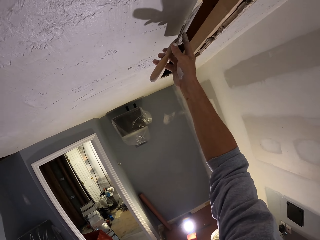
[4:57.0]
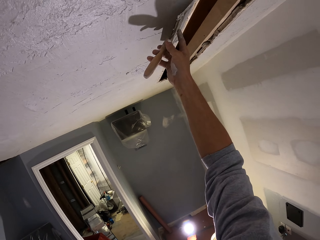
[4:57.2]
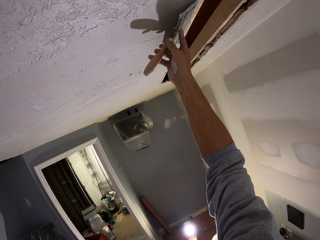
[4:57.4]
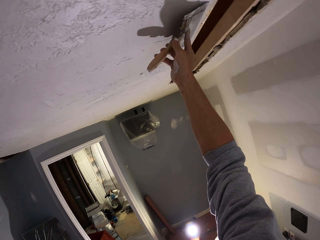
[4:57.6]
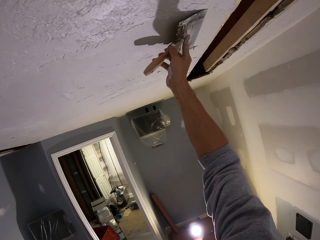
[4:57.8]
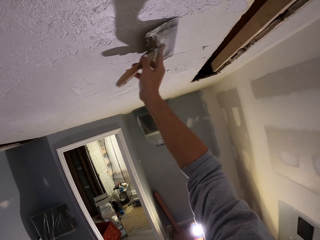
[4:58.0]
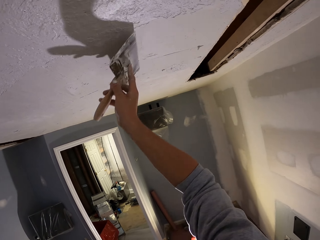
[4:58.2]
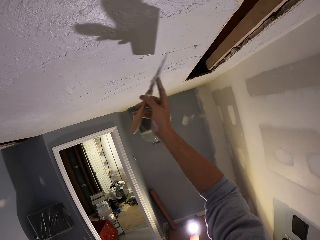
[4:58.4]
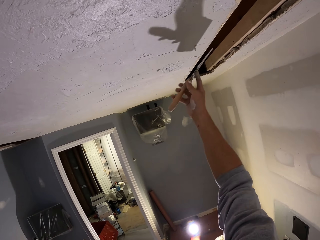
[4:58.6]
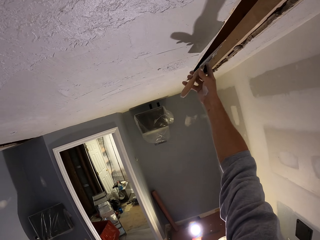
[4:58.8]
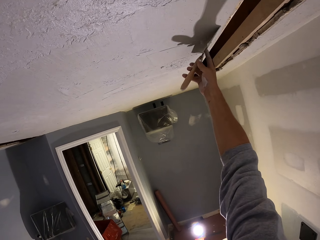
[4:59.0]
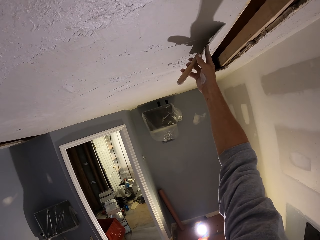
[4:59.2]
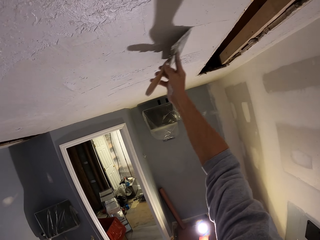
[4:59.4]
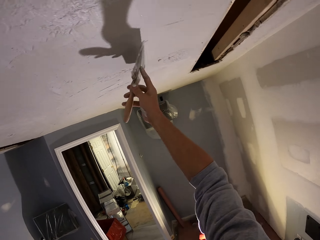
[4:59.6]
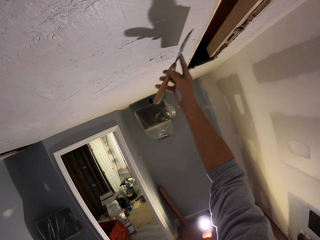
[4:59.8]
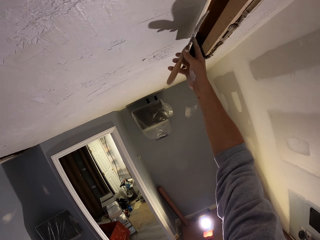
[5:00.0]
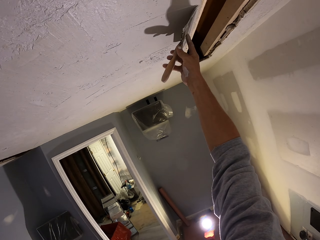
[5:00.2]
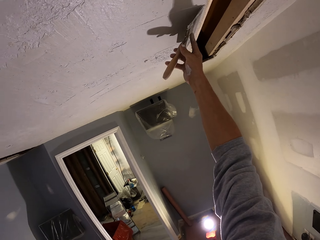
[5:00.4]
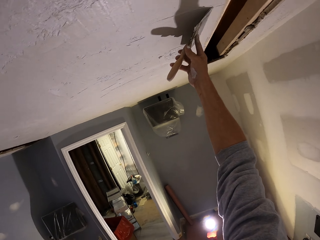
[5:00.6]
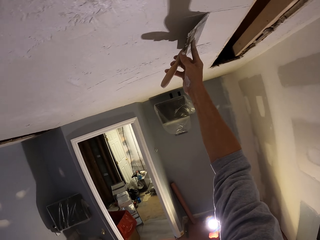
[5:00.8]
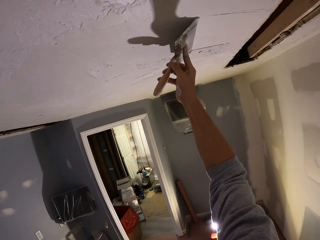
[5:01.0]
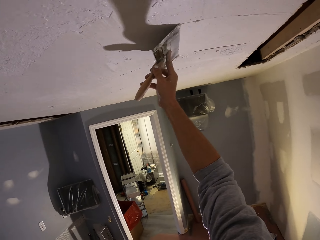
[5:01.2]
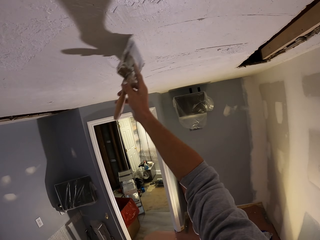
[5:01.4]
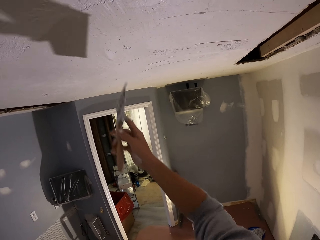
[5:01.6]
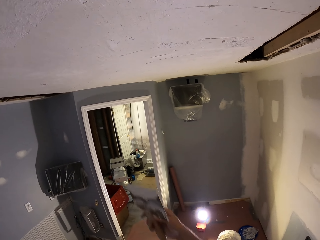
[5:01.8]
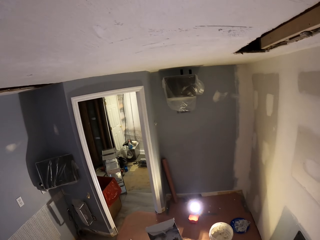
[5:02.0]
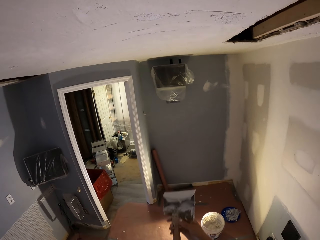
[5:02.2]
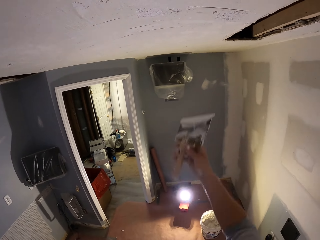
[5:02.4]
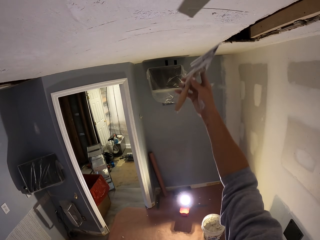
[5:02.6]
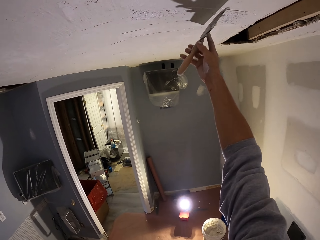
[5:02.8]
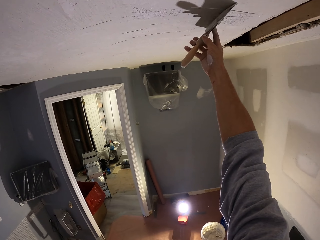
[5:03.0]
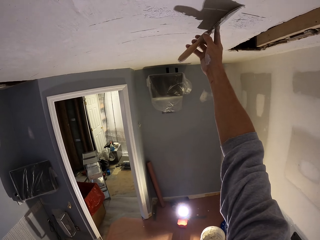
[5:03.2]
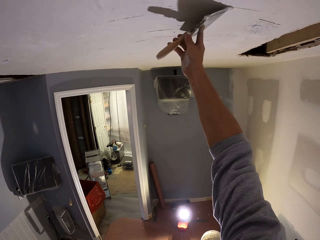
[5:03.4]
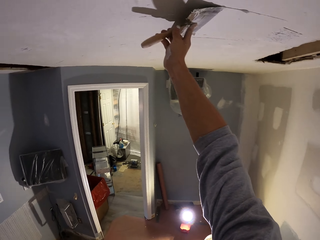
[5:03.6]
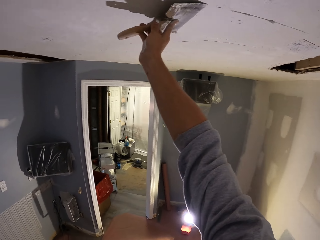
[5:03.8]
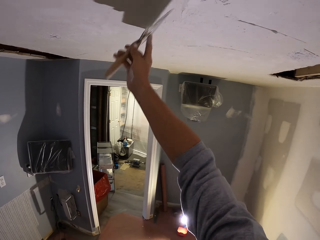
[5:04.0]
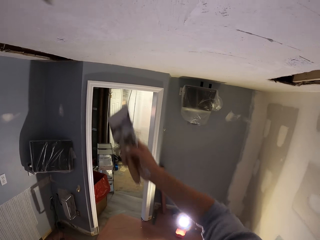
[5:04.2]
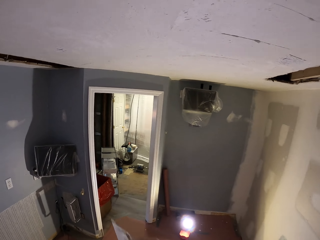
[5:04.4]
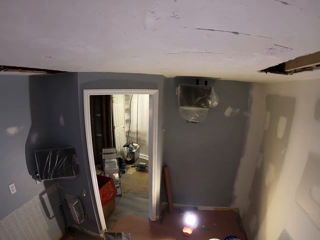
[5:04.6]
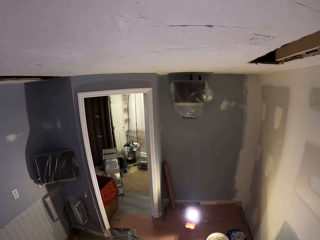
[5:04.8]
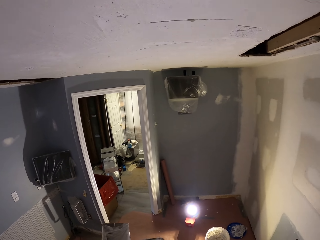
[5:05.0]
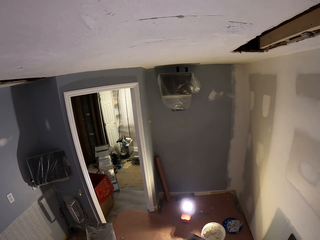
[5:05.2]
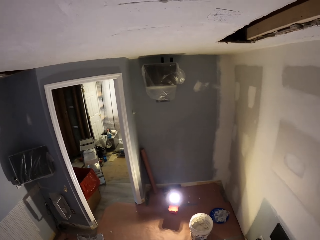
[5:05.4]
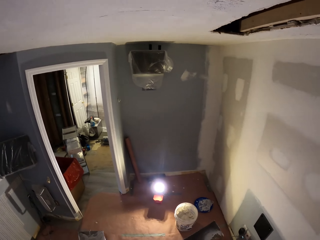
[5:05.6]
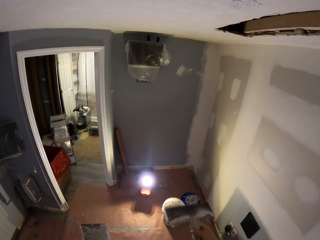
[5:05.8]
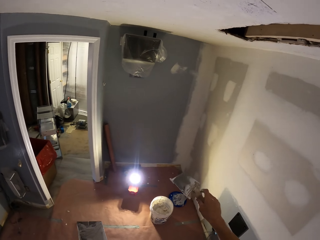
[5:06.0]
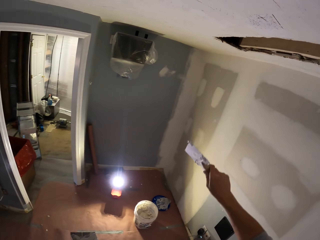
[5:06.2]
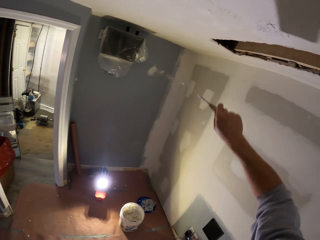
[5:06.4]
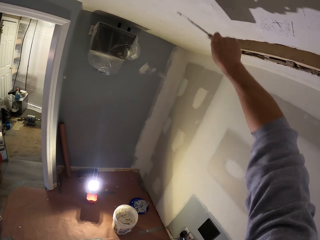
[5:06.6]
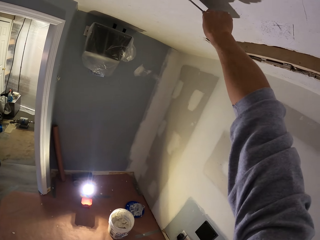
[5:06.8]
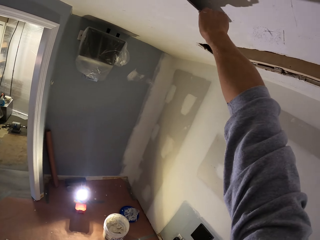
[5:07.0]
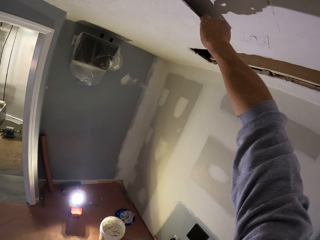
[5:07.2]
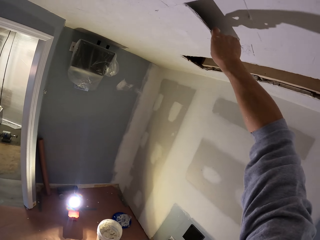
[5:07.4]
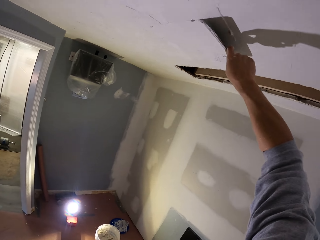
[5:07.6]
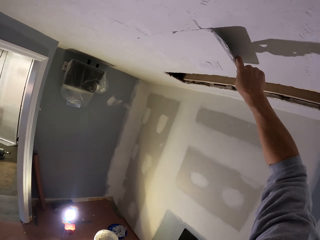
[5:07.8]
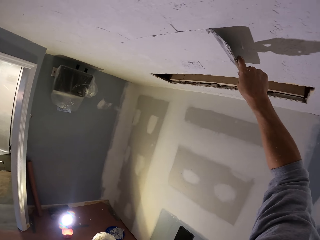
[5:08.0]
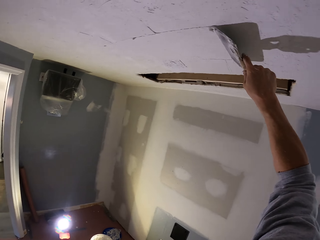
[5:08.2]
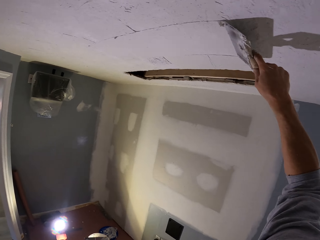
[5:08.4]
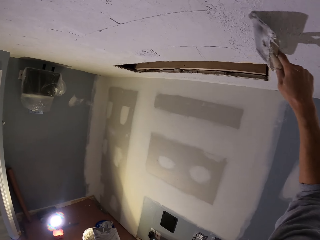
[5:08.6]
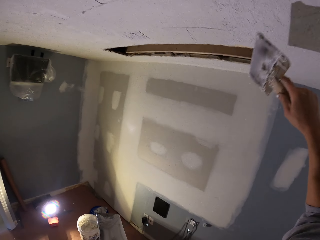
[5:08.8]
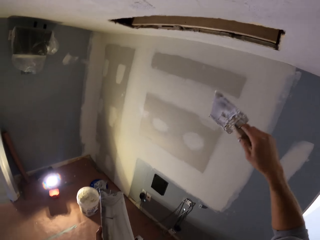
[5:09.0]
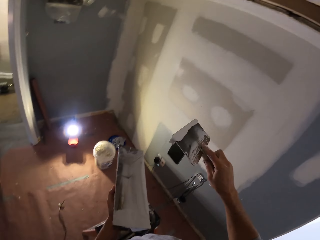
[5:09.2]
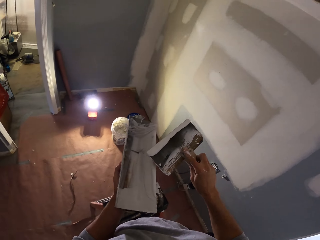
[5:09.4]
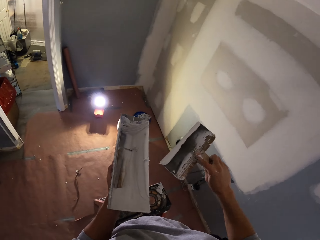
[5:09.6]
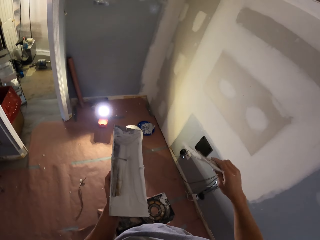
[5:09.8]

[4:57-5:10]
The camera wearer plasters the ceiling horizontally. They do this repeatedly. They stop to plaster the ceiling. They plaster the ceiling horizontally. They pick the paint from the paint can. They rotate the plastering tool. They apply the paint on the wall. They plaster the ceiling in reverse horizontal motion. They remove part of the plastering wall paint from the tool.

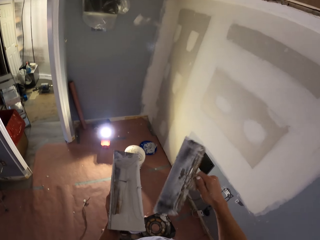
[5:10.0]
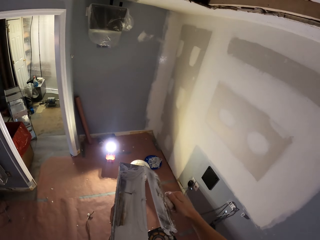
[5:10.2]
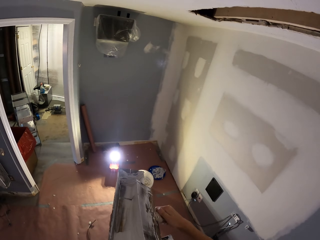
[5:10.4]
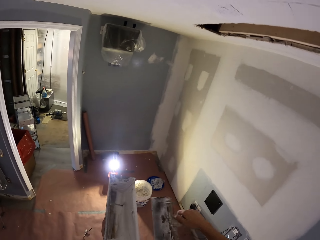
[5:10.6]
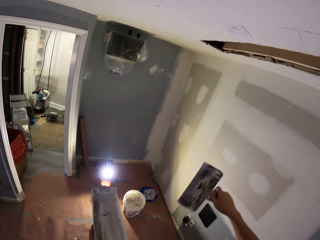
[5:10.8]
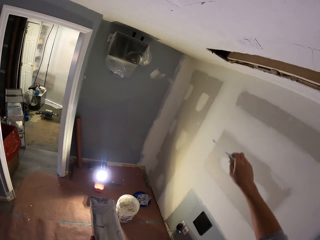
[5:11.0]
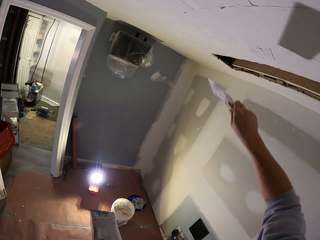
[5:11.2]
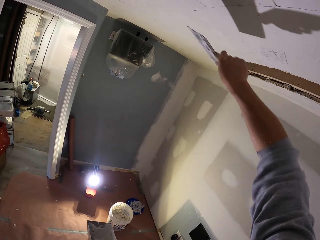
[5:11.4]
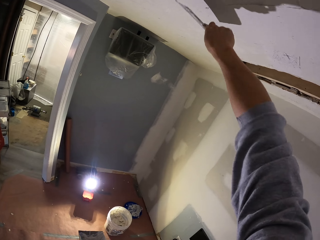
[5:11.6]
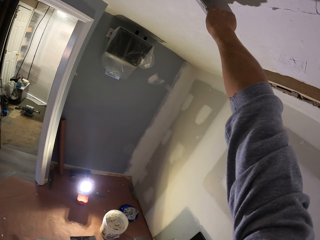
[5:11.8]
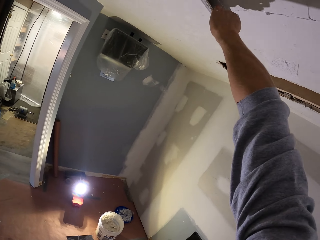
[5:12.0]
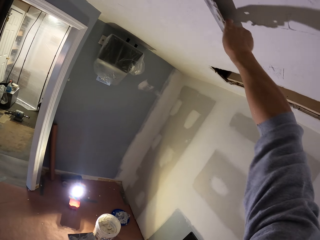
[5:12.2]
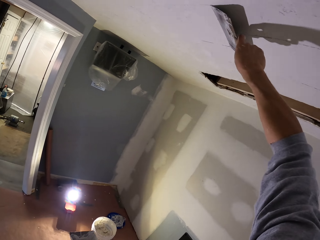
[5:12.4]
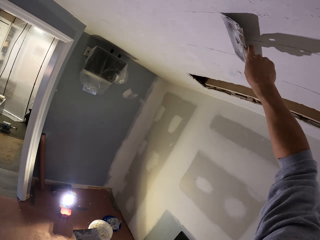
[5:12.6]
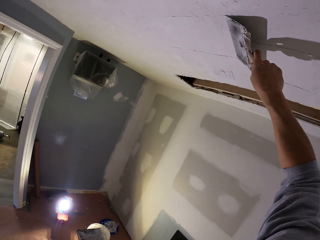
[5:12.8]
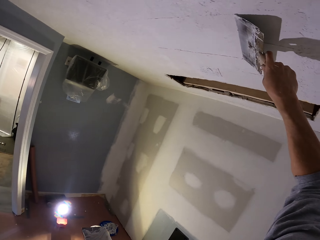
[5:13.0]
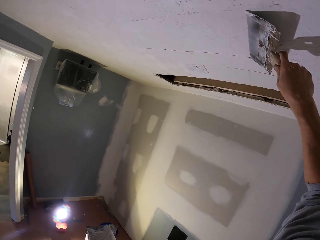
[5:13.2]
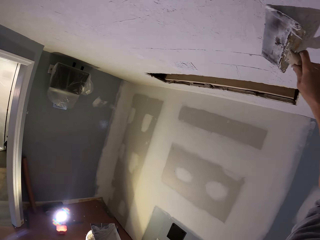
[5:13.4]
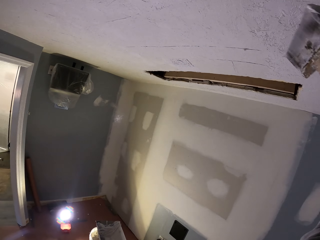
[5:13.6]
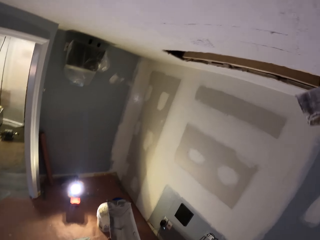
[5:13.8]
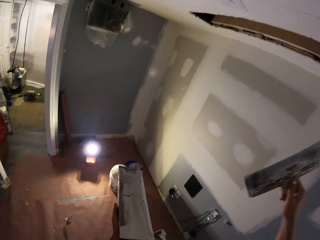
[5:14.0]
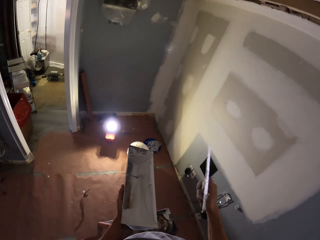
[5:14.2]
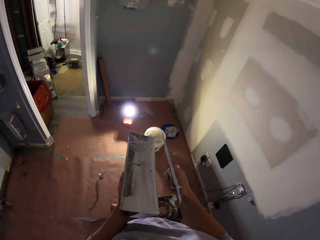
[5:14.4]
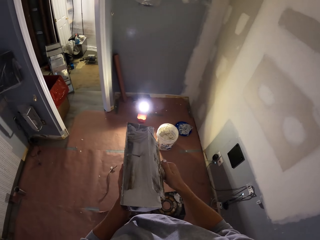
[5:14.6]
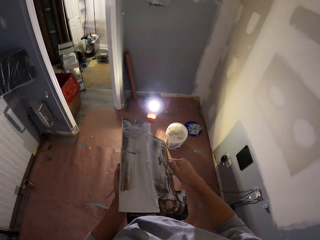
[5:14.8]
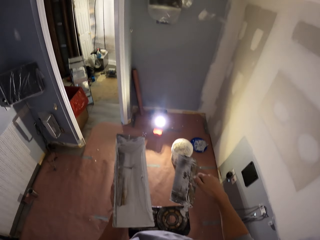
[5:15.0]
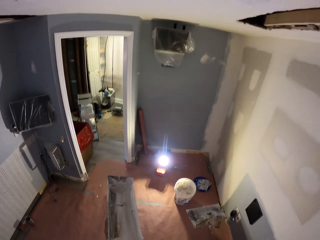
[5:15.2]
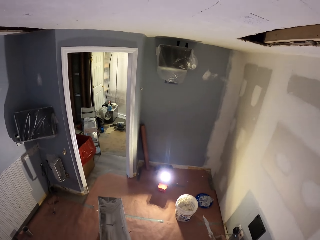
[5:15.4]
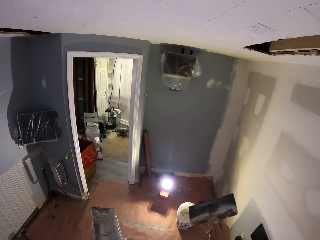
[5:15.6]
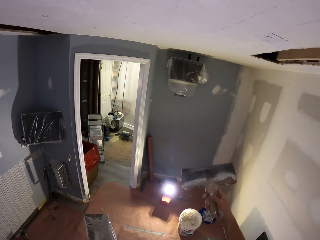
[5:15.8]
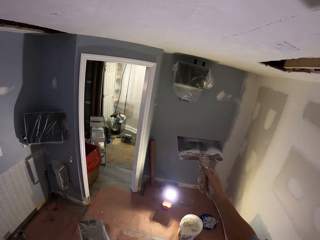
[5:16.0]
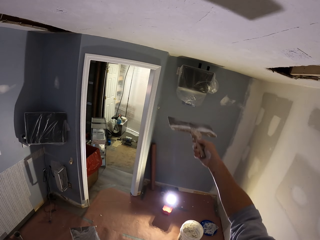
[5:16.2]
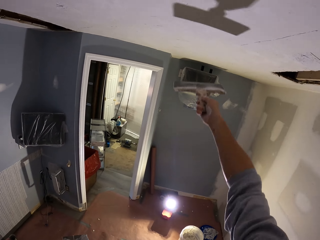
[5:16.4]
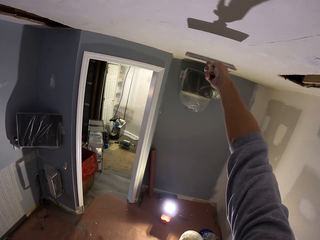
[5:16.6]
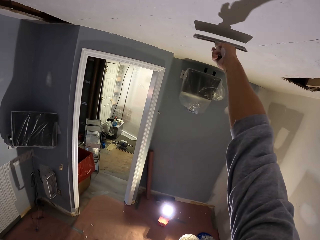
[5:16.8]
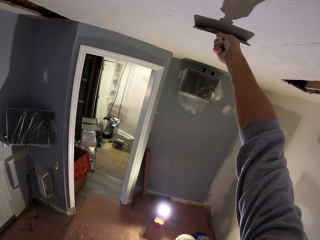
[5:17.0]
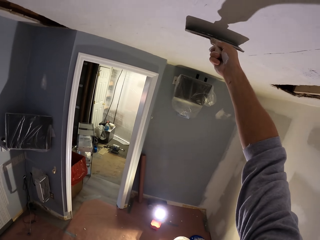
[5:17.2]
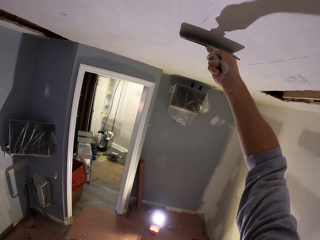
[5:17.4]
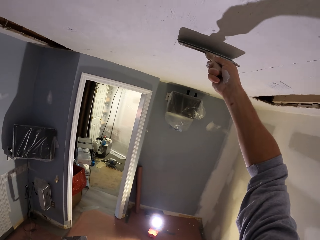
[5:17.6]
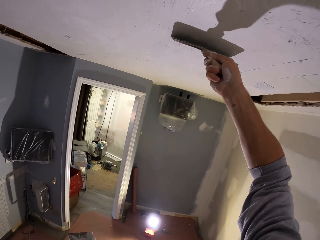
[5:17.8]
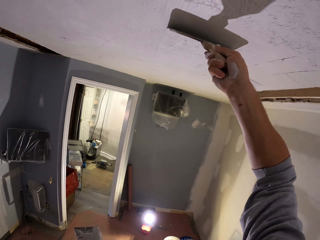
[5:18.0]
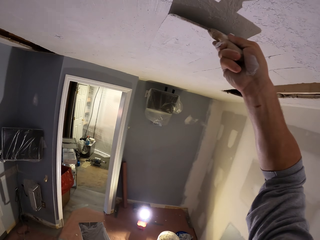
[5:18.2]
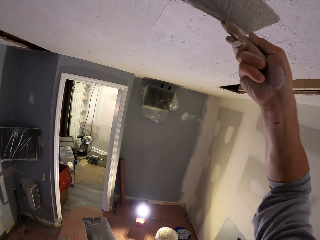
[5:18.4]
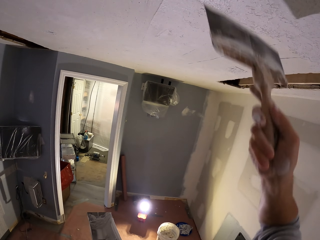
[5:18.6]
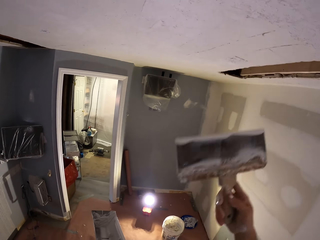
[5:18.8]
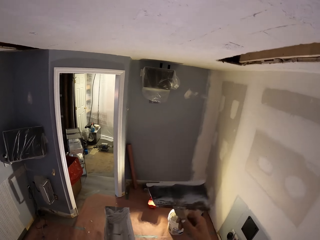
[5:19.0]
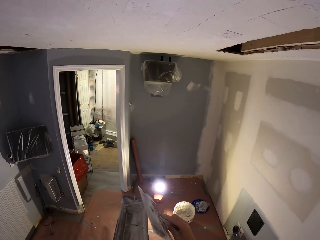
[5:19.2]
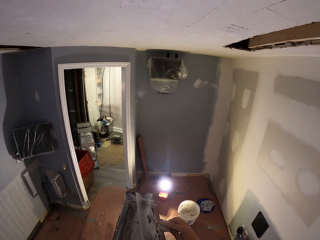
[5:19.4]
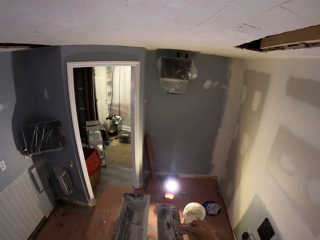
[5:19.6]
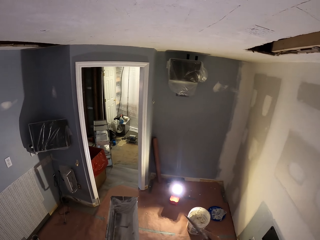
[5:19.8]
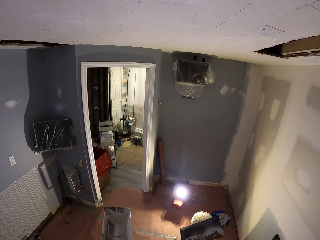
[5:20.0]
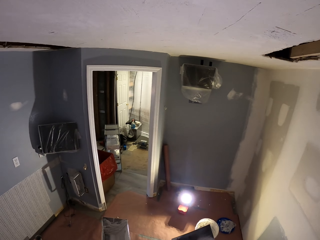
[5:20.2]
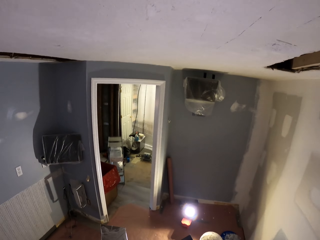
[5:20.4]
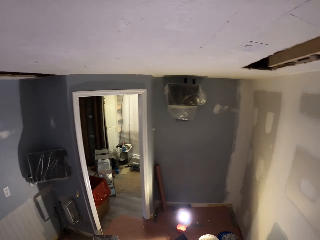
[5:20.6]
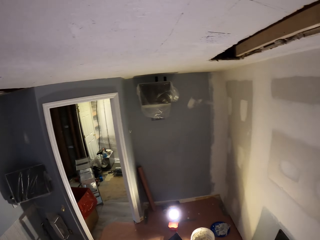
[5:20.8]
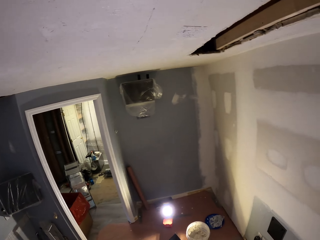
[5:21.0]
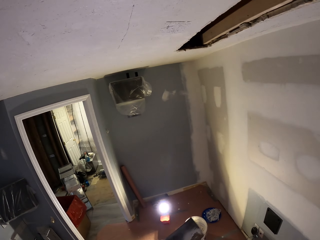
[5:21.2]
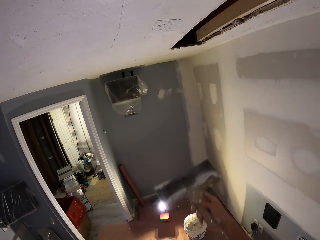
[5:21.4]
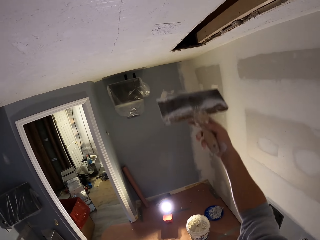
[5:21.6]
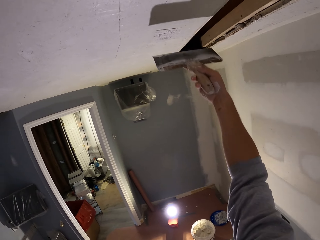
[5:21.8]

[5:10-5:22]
The camera wearer picks the paint from the paint can. They rotate the plastering tool. They reduce the plastering wall paint from something. They rotate the plastering tool. They plaster the ceiling in reverse horizontal motion. They reduce the plastering wall paint from something. They rotate the plastering tool. They apply the paint on the wall. They plaster the ceiling vertically. They reduce the plastering wall paint from something. They rotate the plastering tool.
